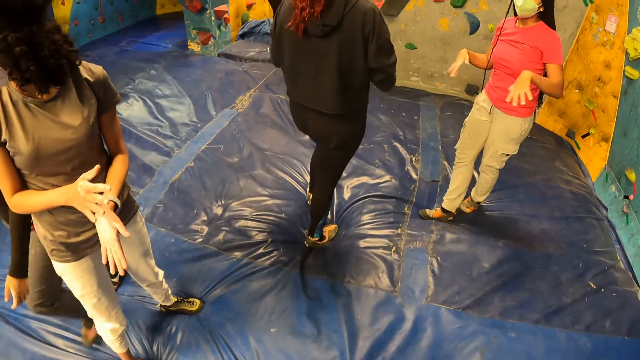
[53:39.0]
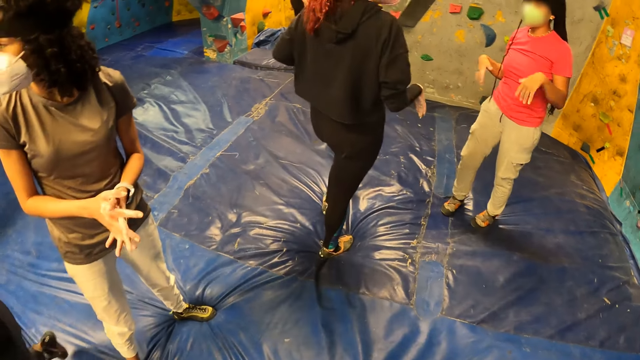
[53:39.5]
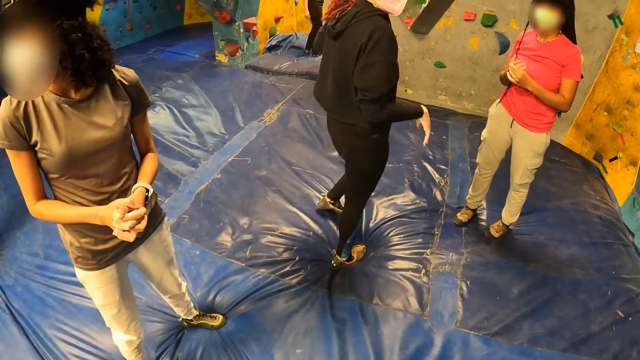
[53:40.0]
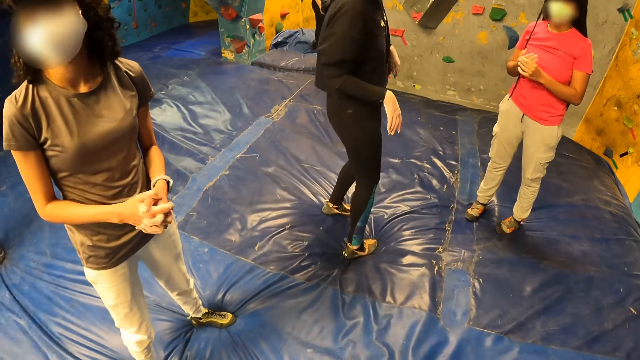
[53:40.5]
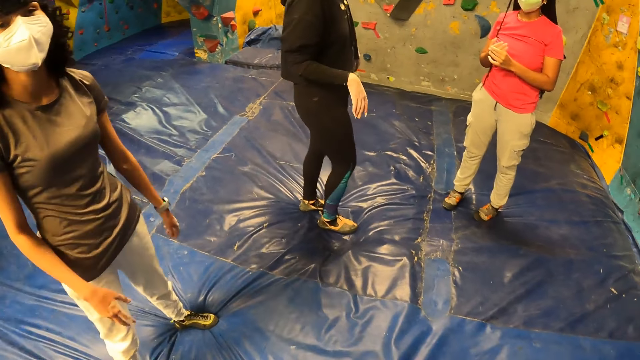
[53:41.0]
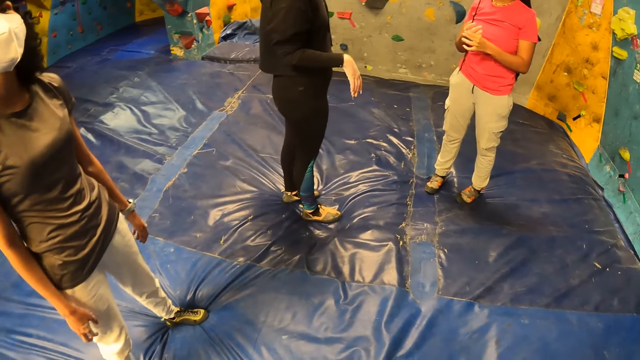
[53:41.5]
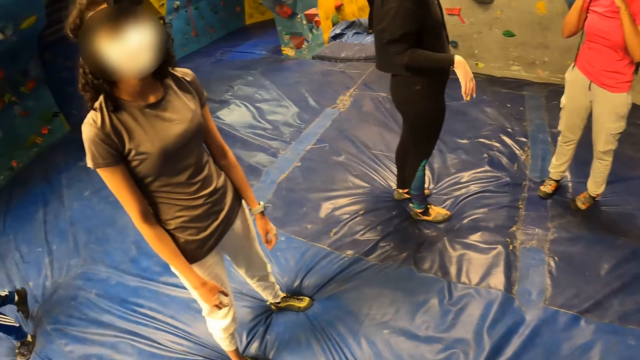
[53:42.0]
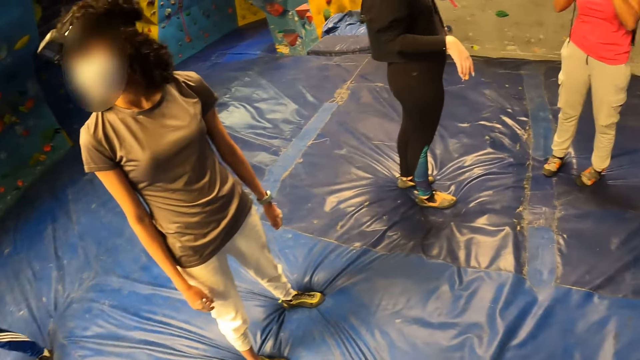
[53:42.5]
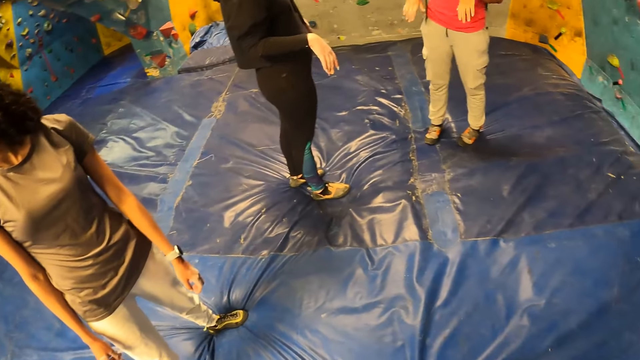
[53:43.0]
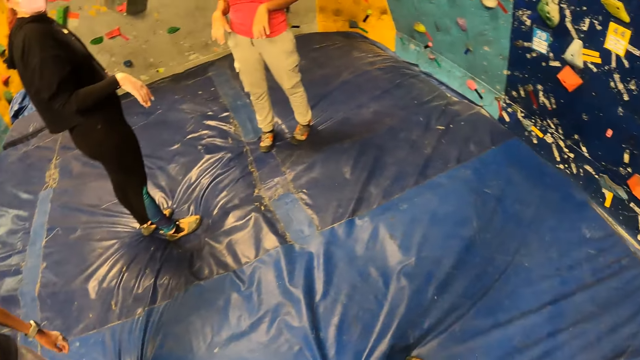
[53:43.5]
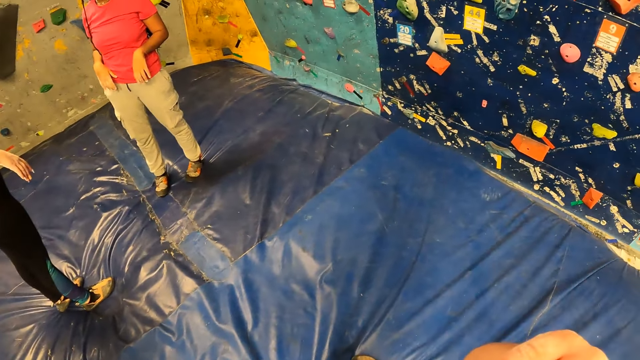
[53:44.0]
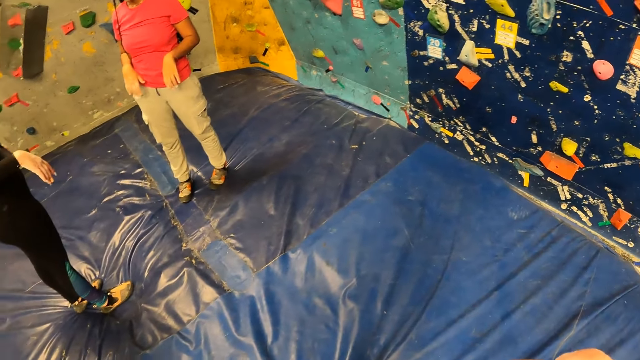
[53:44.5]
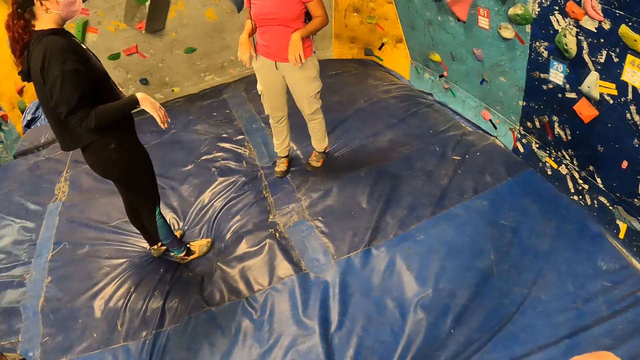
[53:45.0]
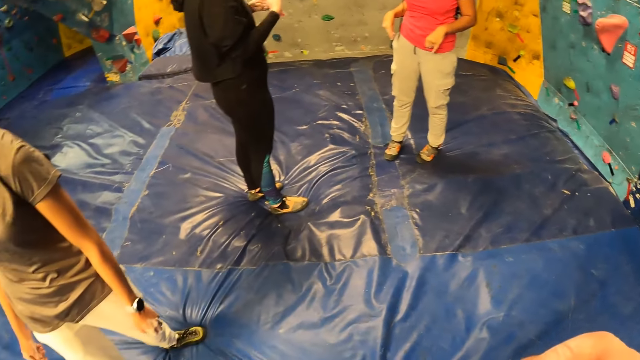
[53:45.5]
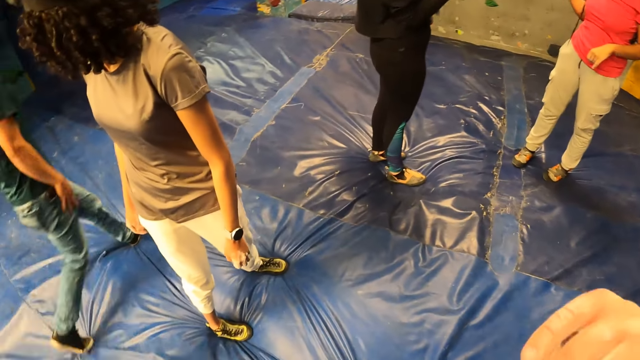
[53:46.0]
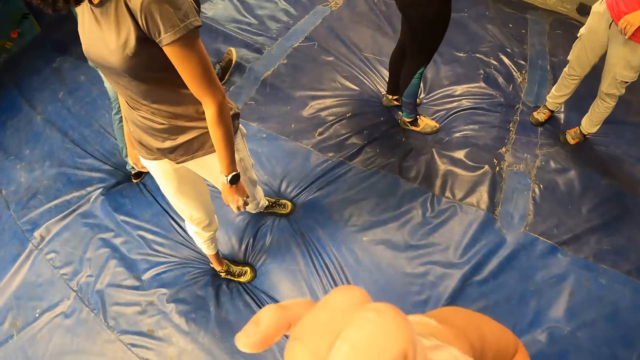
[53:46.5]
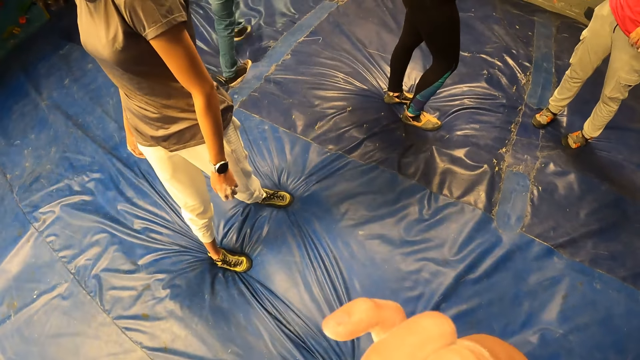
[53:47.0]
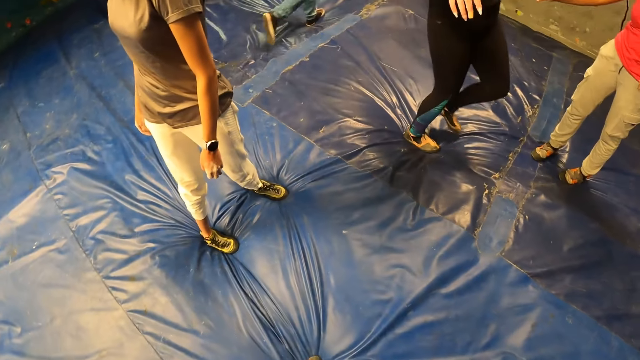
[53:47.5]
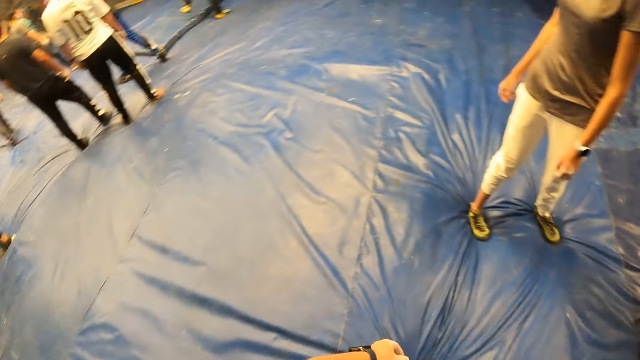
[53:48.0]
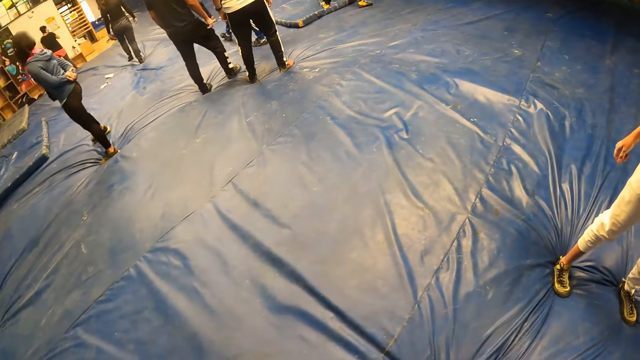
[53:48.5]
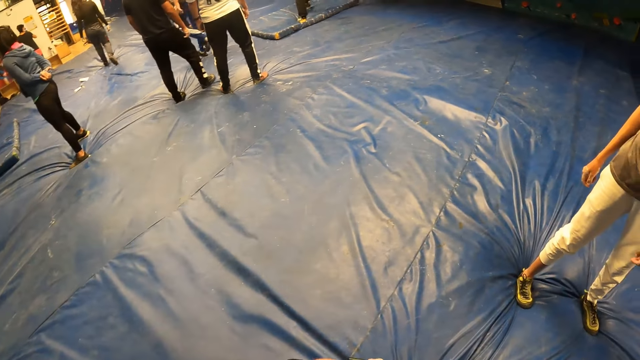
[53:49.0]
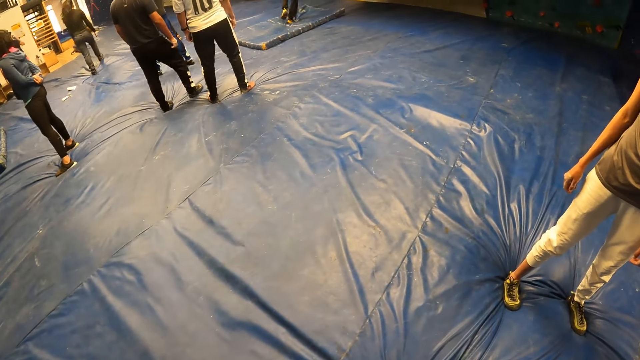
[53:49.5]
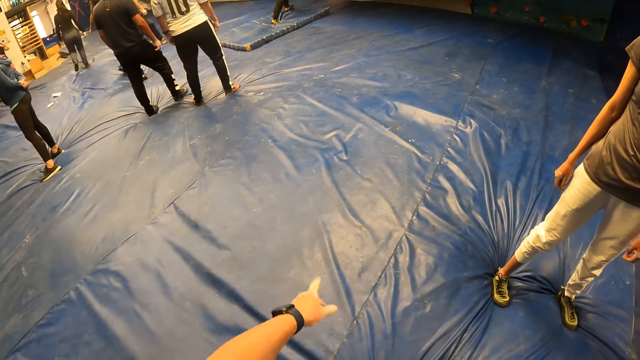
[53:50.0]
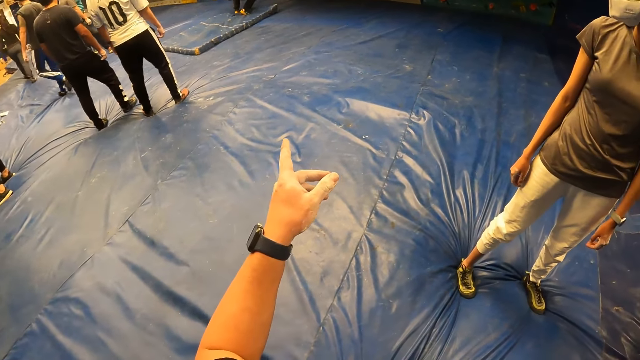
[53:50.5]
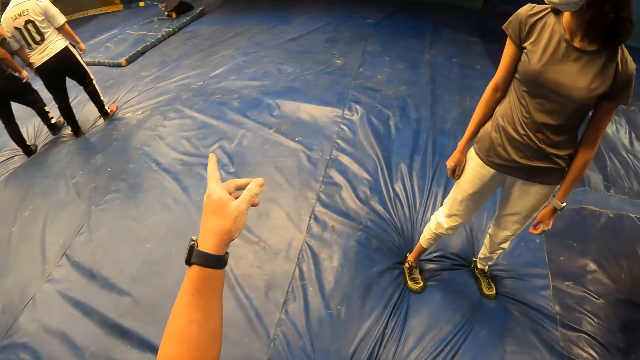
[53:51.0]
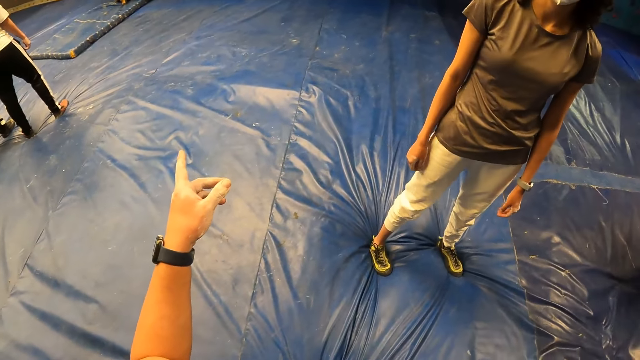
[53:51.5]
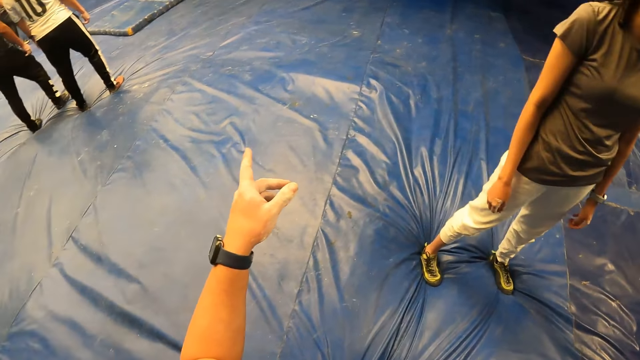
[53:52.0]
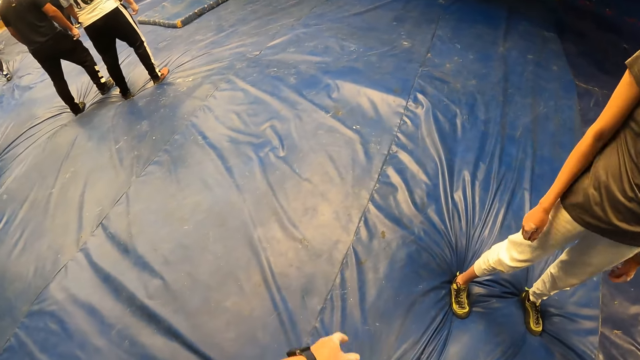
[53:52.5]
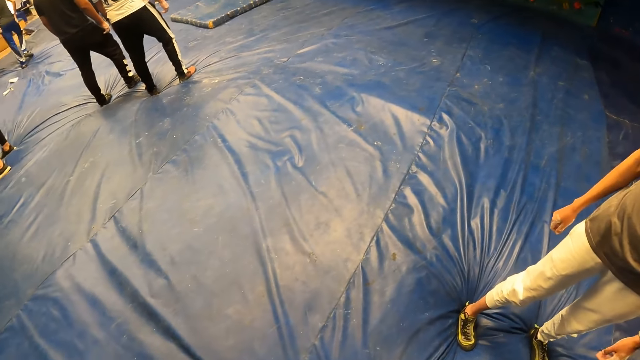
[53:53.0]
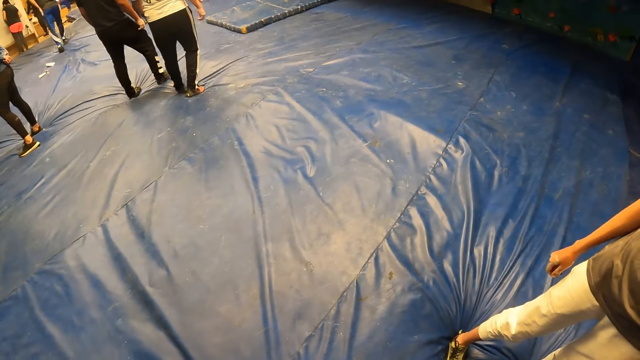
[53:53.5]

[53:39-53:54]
The camera wearer looks around. He adjusts the camera on his head with his right hand. The group of people watch a woman climb a rock wall. The camera wearer points at the rock wall with his left hand.

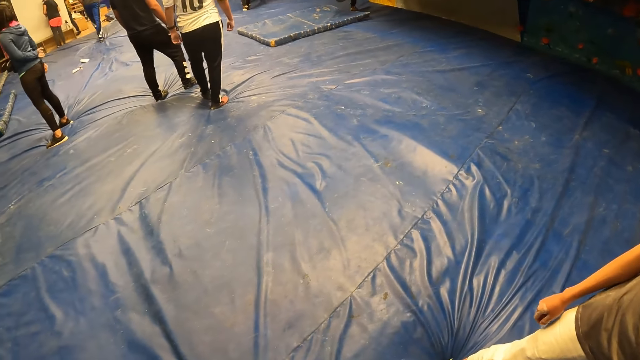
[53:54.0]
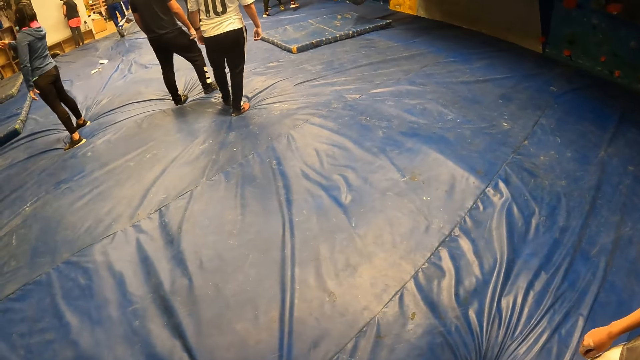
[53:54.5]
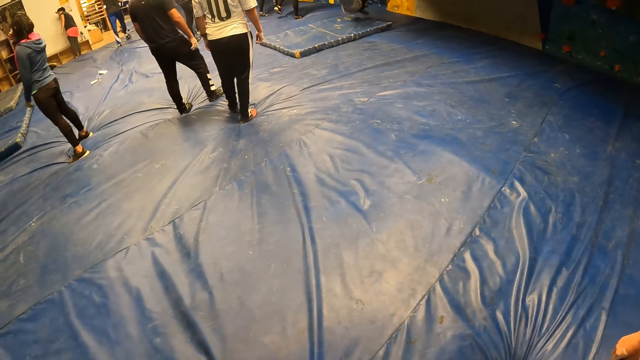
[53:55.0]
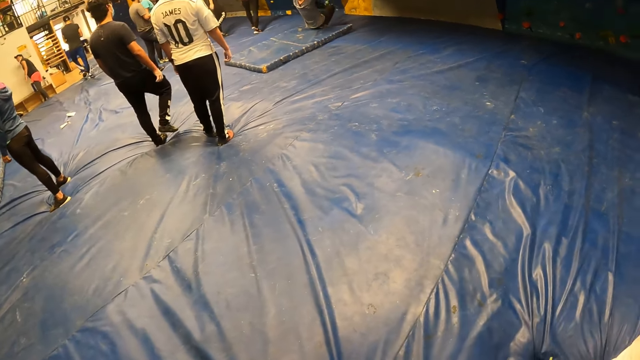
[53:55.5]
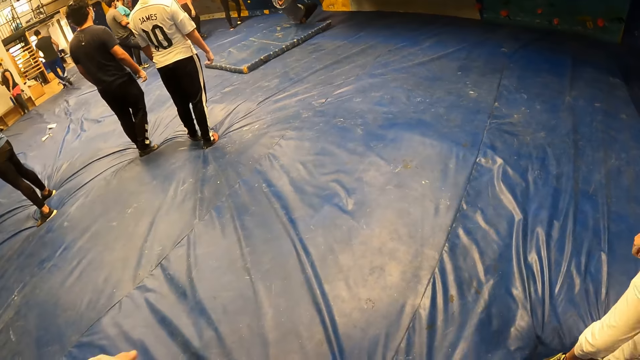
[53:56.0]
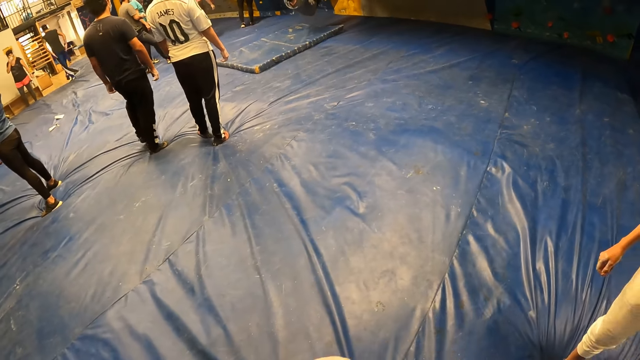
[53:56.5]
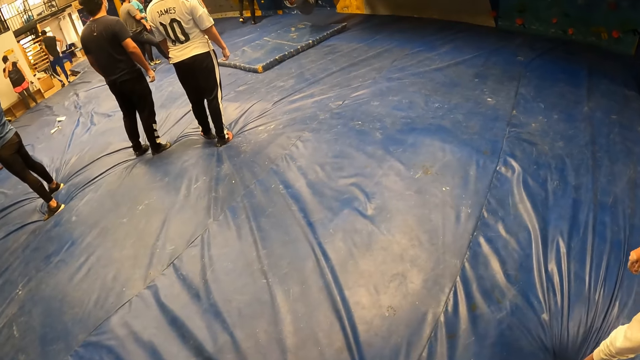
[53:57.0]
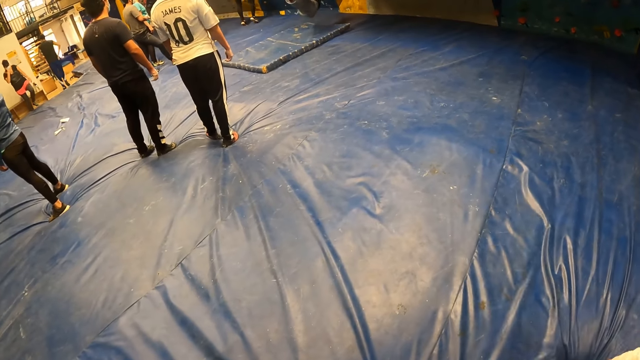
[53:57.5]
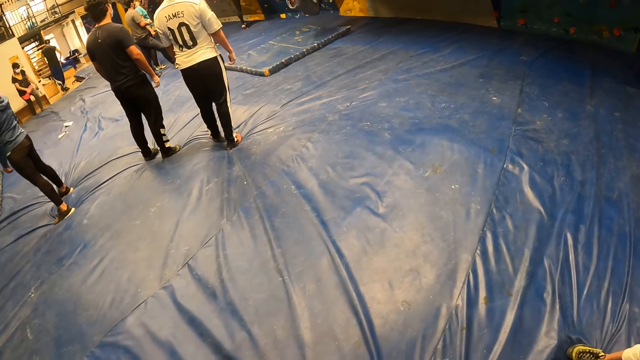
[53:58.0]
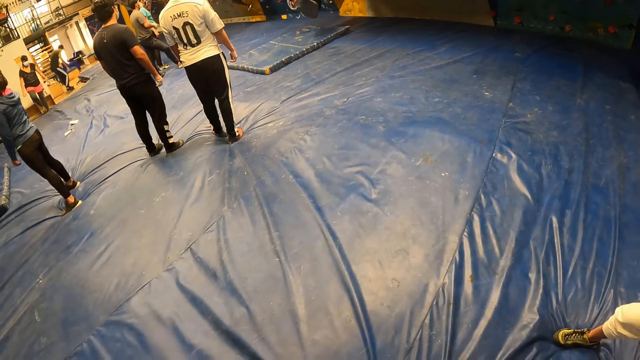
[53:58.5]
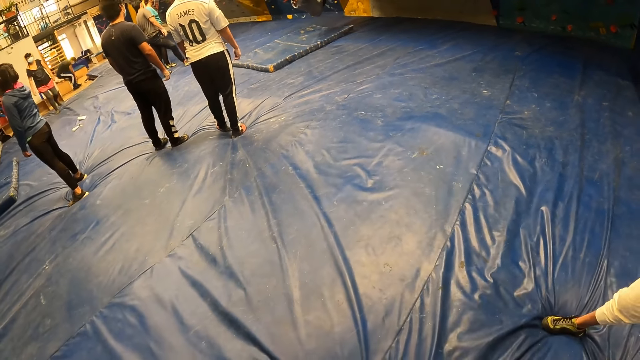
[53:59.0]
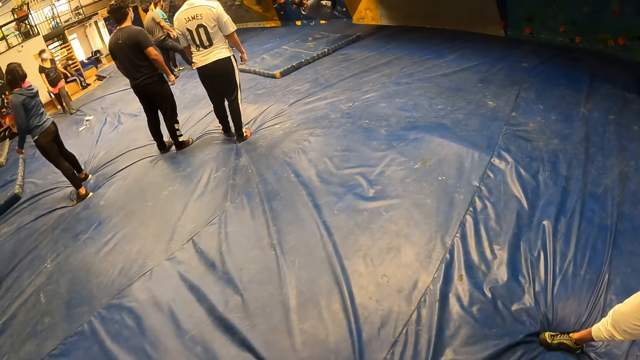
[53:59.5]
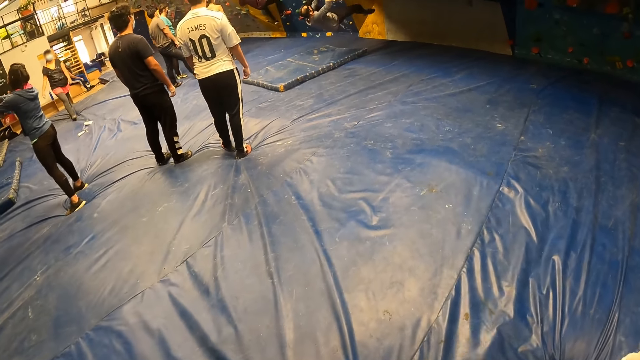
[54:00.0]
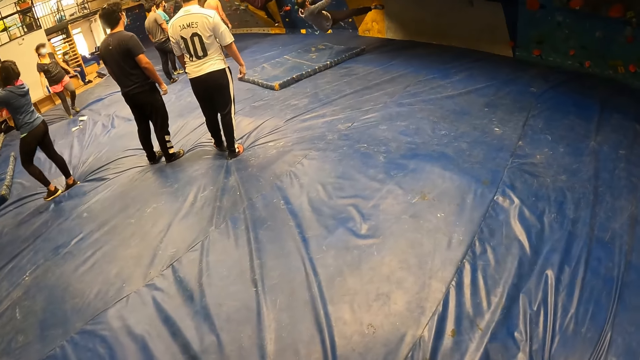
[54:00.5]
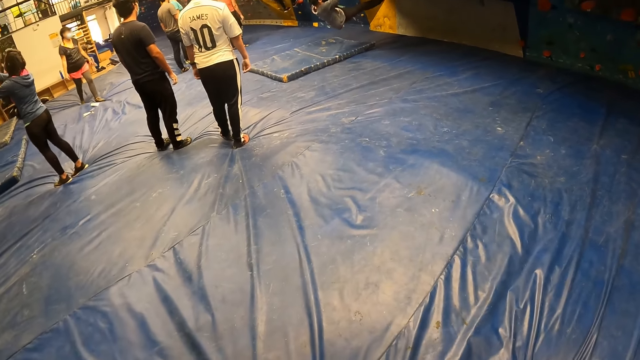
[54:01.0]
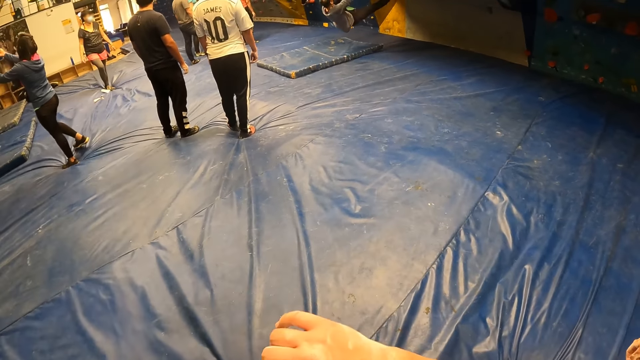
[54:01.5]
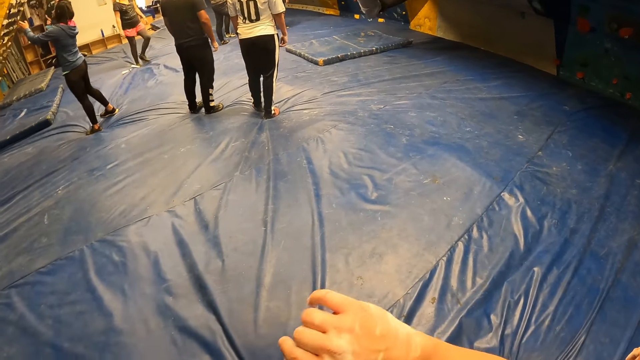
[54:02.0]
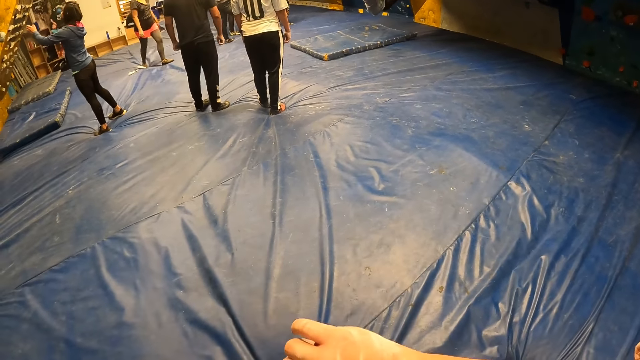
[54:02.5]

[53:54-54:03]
The camera wearer looks around.
